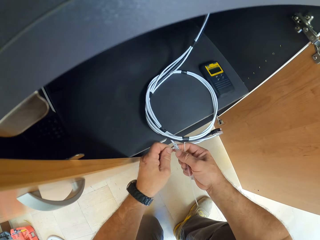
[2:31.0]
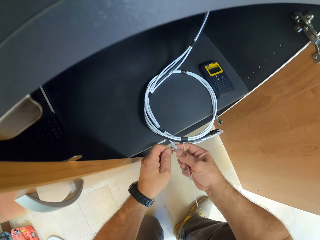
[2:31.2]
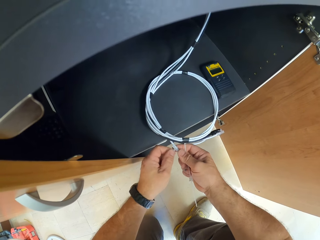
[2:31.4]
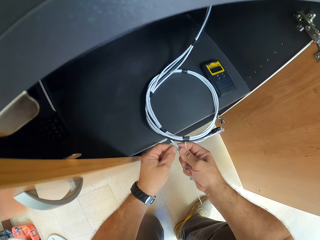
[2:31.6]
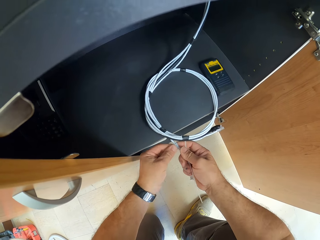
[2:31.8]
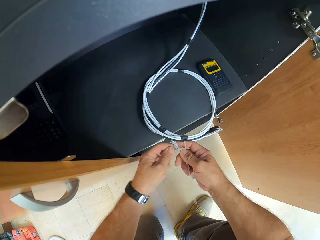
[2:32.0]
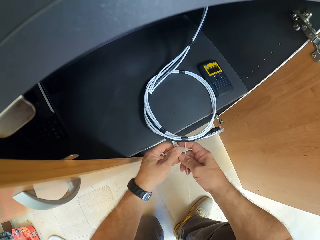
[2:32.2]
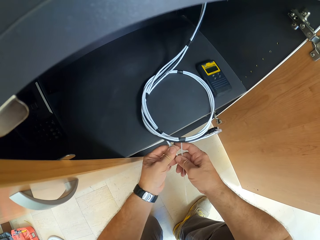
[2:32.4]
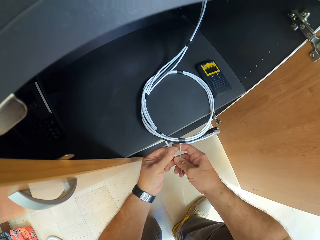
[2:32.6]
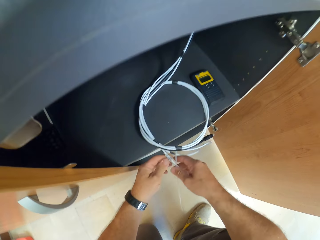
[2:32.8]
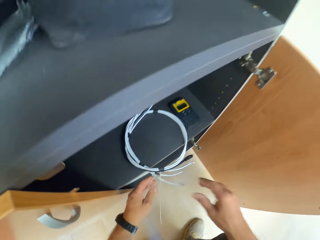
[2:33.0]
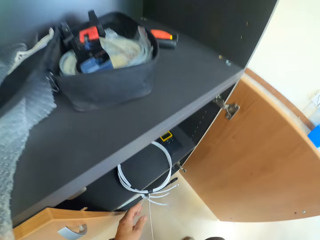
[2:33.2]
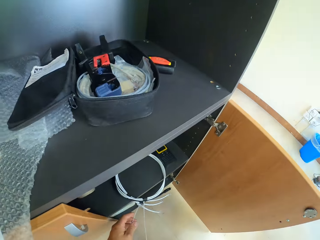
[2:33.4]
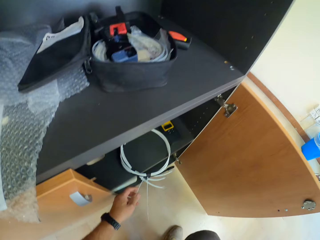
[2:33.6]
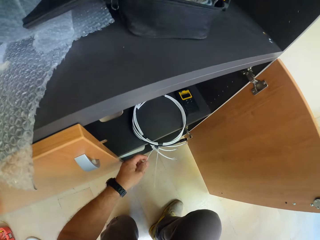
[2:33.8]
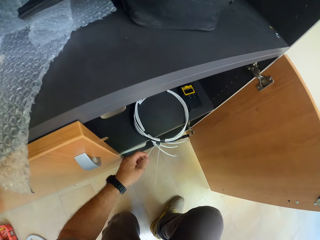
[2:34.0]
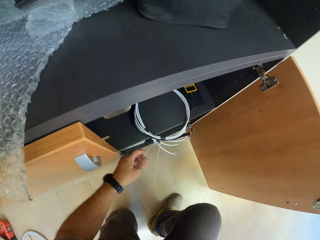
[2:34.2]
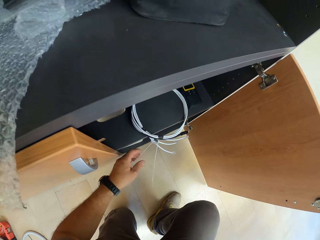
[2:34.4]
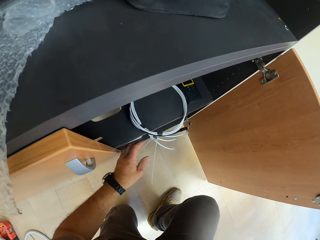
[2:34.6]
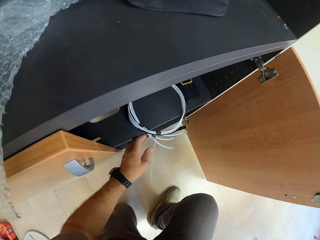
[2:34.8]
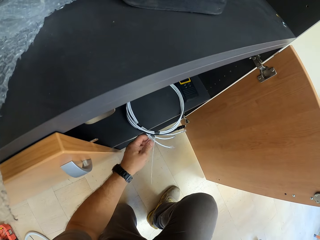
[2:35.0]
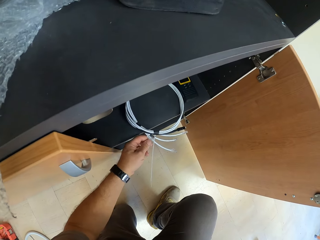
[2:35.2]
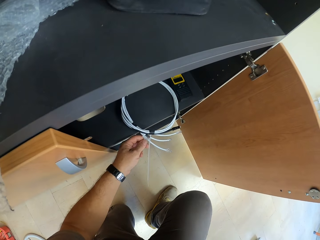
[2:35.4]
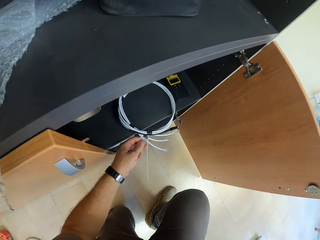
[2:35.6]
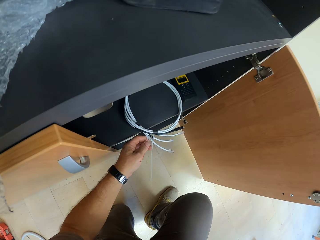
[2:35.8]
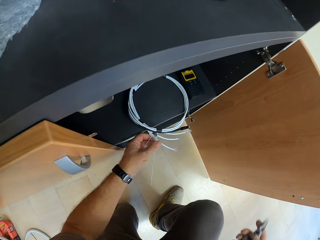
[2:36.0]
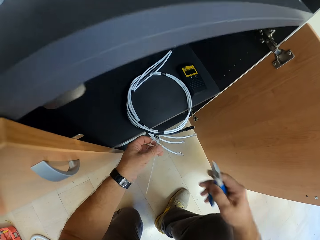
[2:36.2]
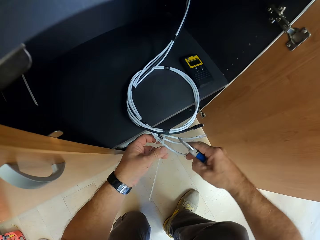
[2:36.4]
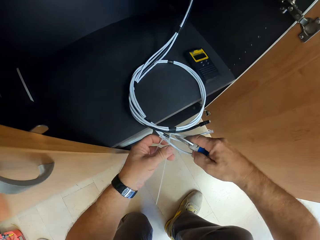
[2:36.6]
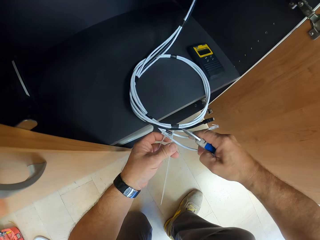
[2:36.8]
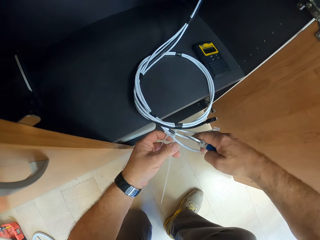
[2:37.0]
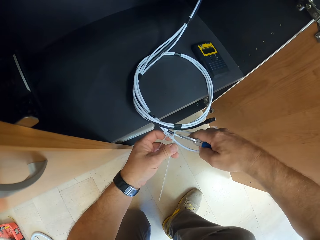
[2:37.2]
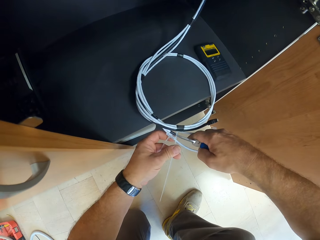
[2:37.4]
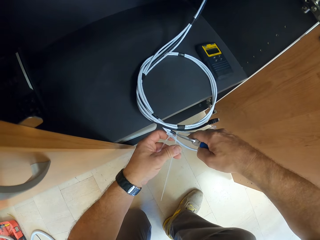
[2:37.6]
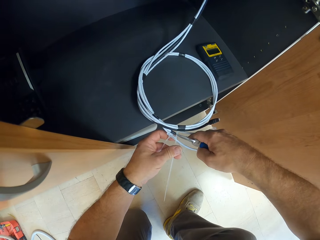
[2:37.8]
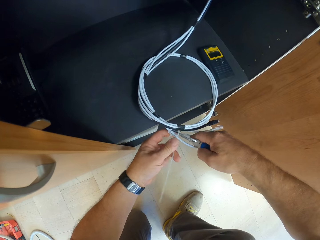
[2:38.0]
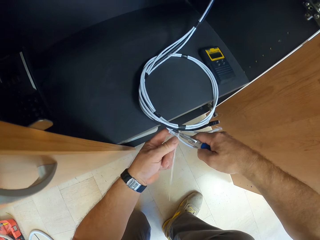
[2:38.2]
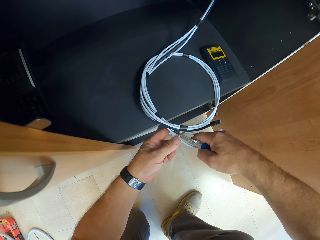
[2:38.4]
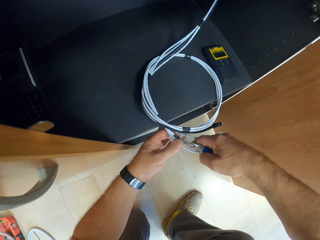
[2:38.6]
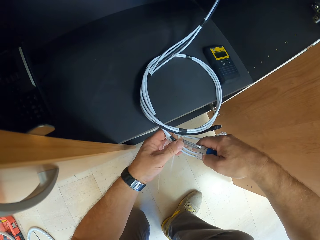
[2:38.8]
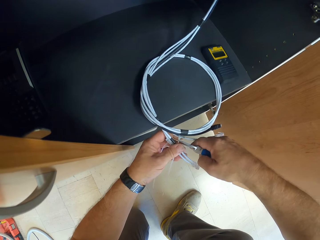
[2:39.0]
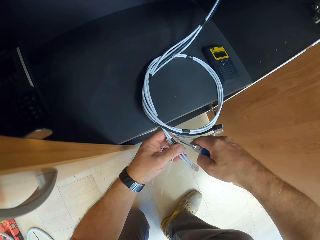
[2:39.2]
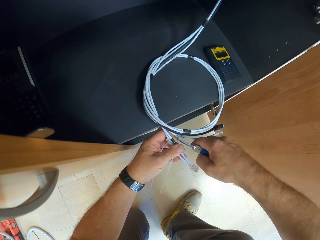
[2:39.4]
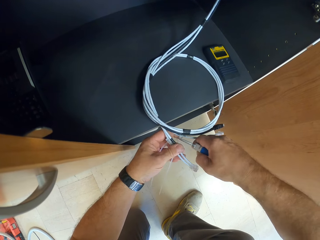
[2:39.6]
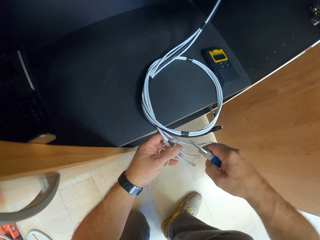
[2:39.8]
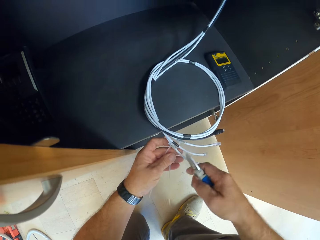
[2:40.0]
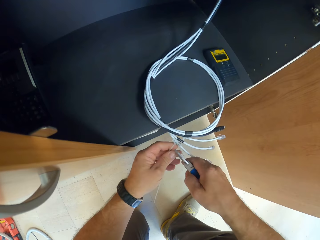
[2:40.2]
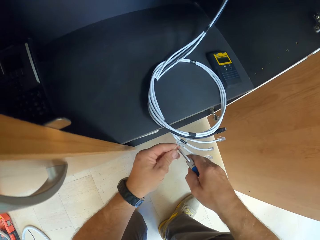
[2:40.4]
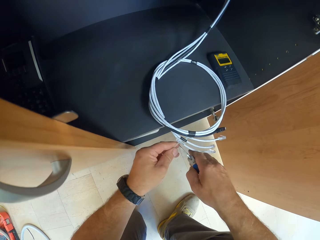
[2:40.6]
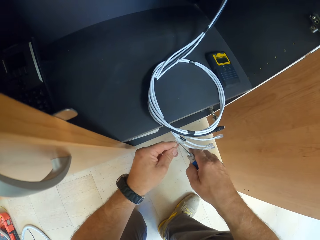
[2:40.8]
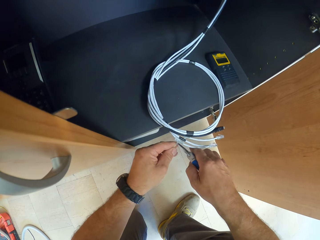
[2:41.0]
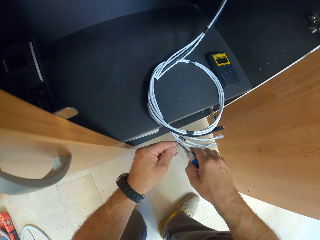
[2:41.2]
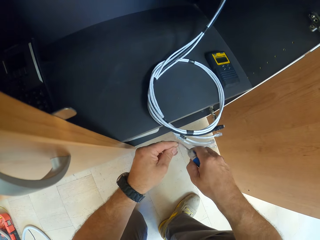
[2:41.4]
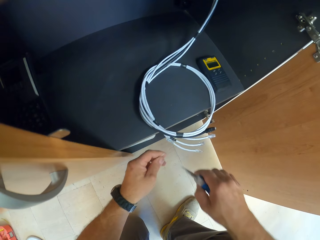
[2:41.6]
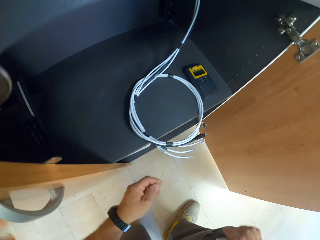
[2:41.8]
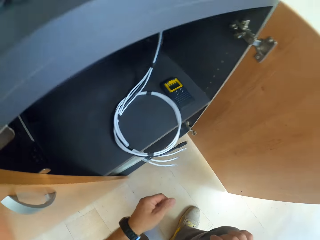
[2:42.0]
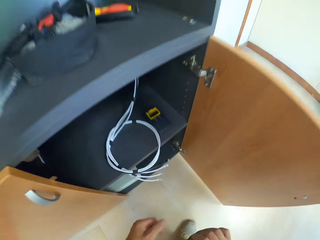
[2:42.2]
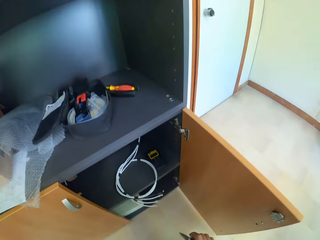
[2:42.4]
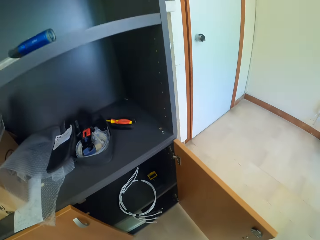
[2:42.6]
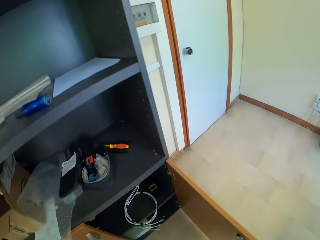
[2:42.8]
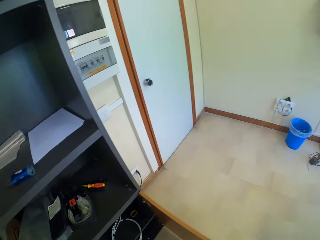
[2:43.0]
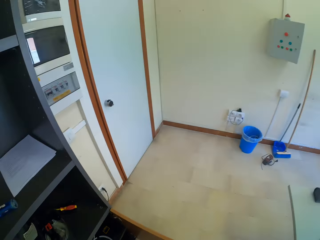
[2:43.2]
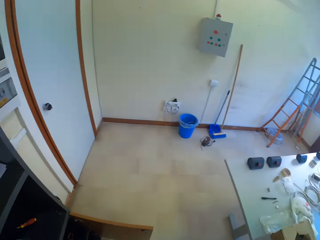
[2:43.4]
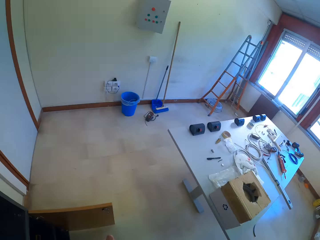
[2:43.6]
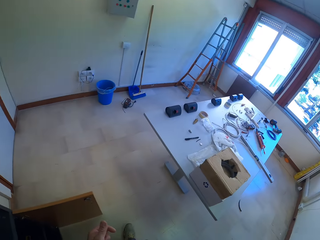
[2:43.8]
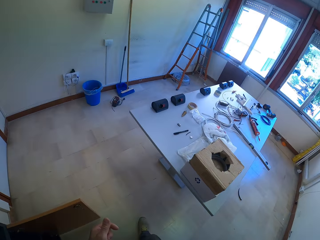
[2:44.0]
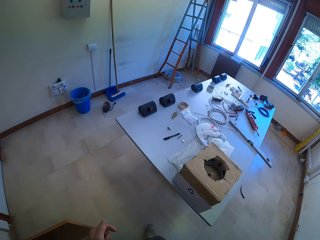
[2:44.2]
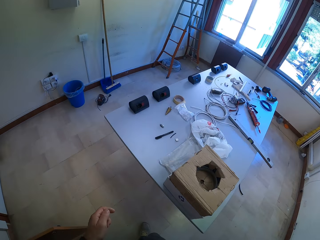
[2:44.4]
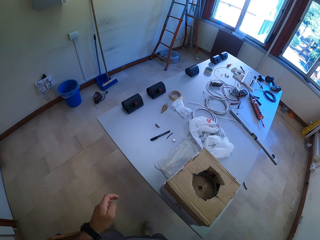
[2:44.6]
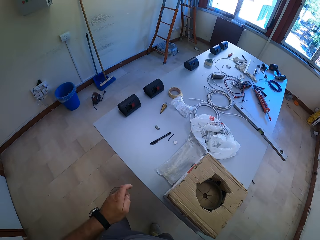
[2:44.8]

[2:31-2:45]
The camera wearer holds the cutter. They cut the cable tie with scissors. They cut another cable tie. They move towards the table.

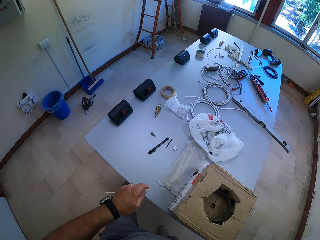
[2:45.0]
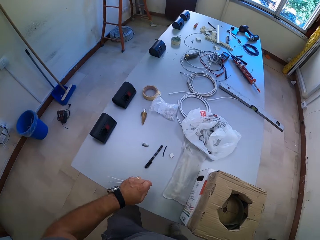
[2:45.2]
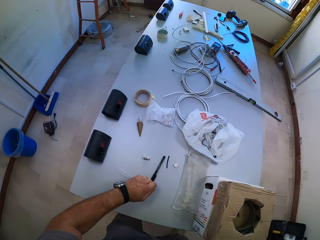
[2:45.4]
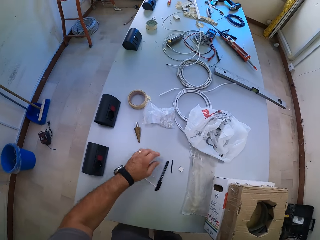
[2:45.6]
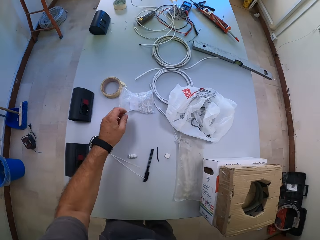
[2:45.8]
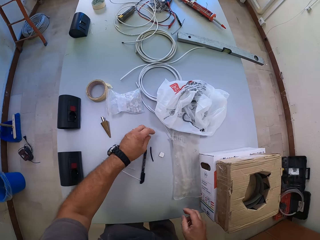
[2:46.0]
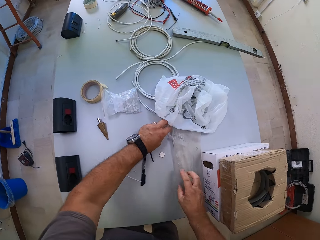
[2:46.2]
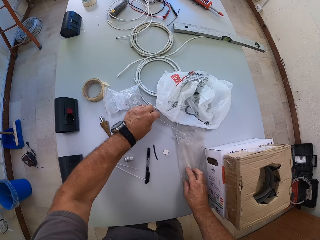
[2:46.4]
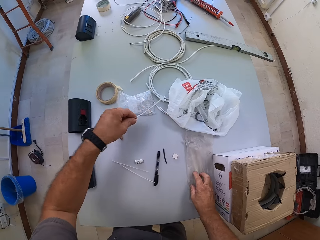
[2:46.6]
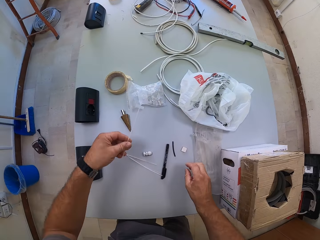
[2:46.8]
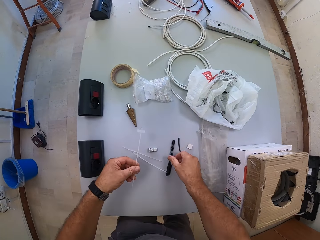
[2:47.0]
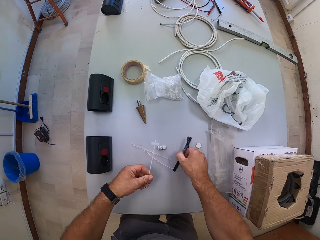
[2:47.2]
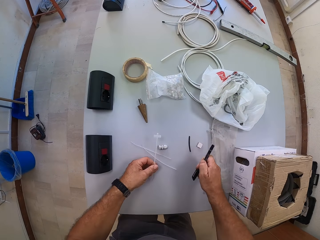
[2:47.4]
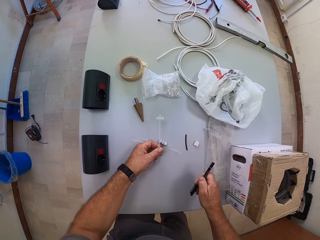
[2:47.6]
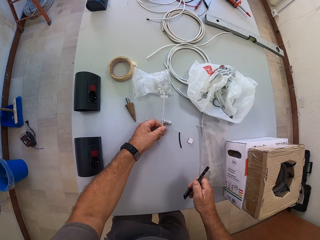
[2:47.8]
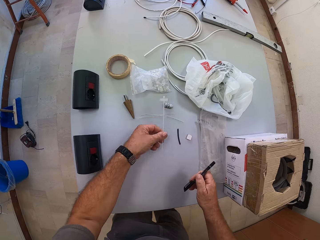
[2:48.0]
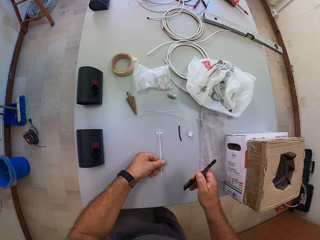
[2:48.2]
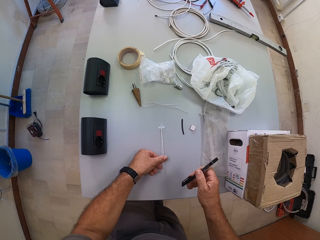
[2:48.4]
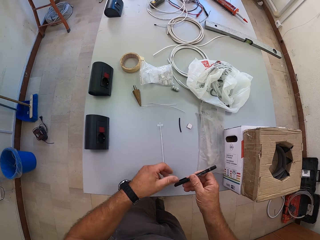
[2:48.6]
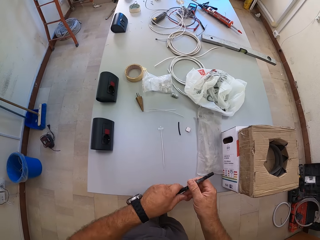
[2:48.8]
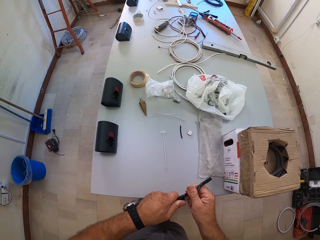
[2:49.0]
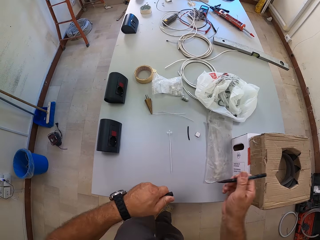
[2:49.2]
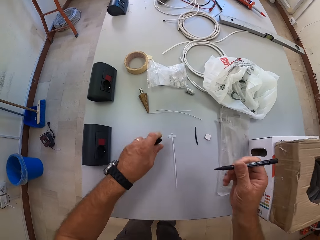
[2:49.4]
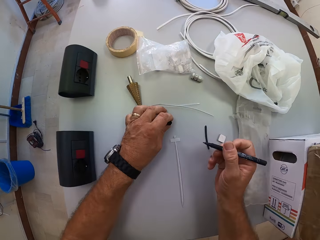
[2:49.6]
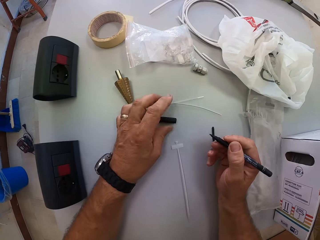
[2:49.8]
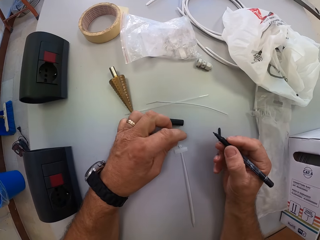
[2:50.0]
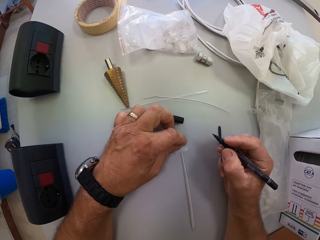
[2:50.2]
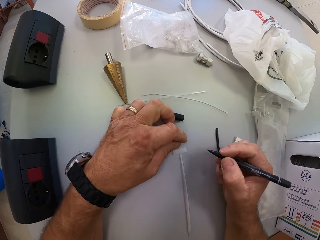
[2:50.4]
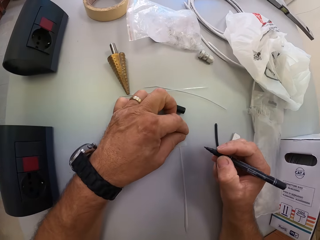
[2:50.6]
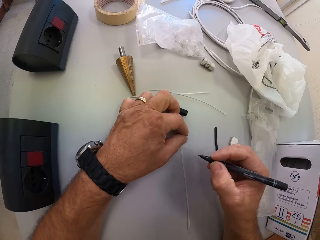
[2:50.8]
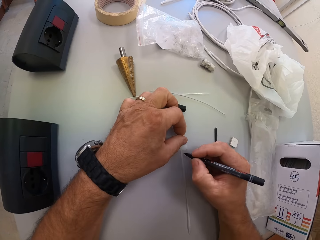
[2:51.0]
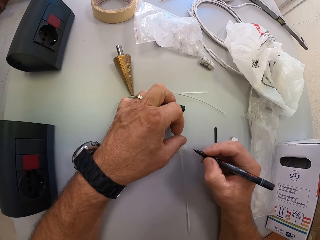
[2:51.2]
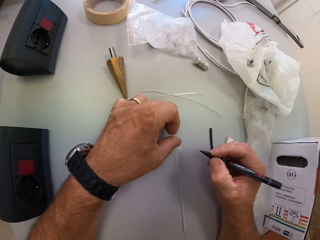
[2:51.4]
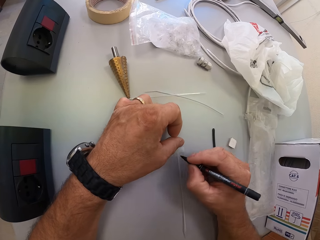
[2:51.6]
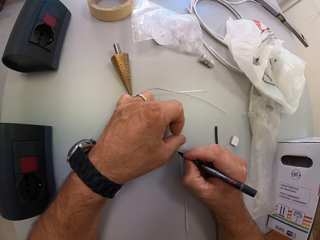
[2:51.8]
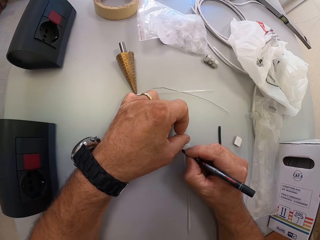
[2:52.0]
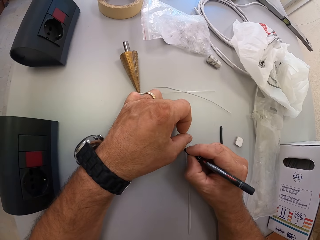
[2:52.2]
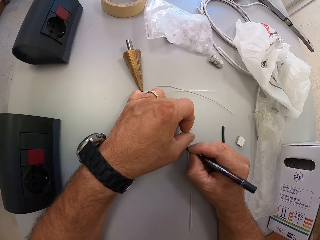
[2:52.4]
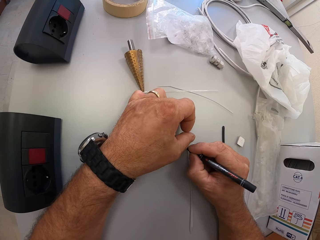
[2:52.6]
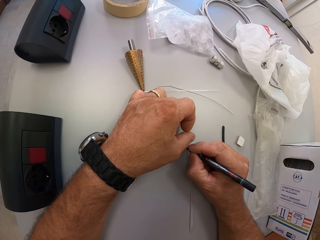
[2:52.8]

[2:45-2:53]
The camera wearer drops the cable ties on the table. He picks up a cable tie from the packet of cable ties. He picks up his pen from the table. He moves two cable ties on the table with his left hand. He drops the cable tie on the table. He removes the cover of his pen. He holds the pen with both hands. He drops the cover of his pen on the table. He holds the cable tie on the table with his left hand. He writes on the cable tie on the table.
